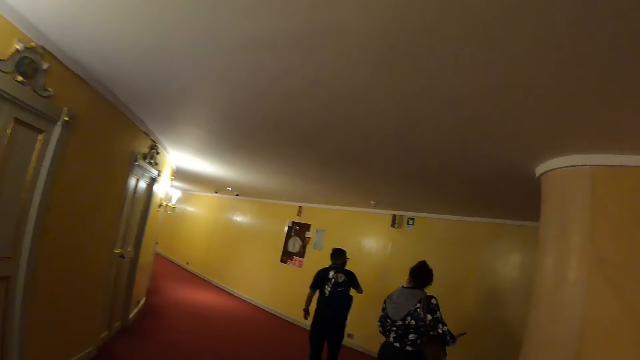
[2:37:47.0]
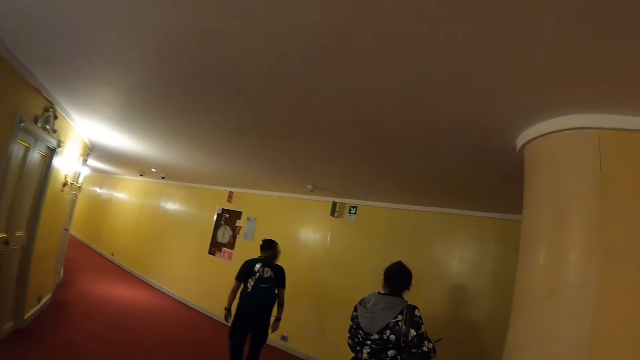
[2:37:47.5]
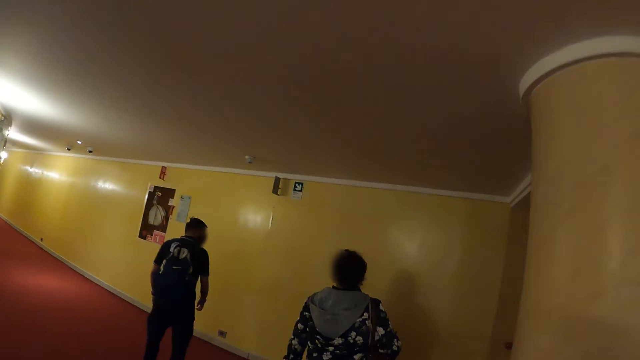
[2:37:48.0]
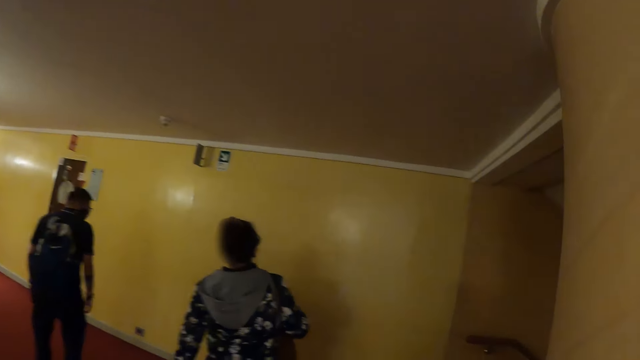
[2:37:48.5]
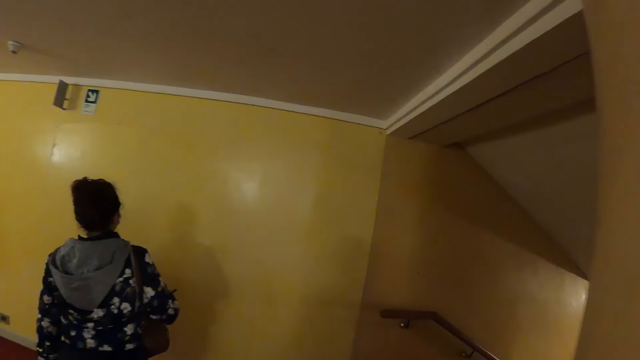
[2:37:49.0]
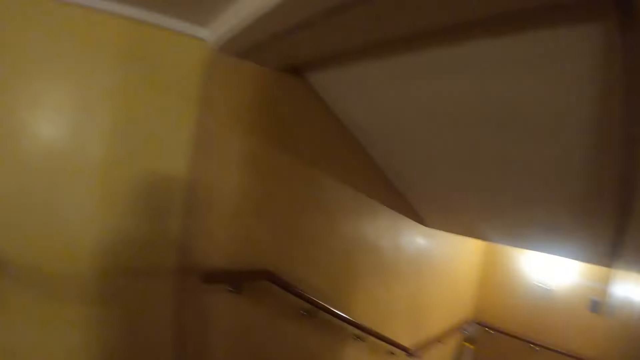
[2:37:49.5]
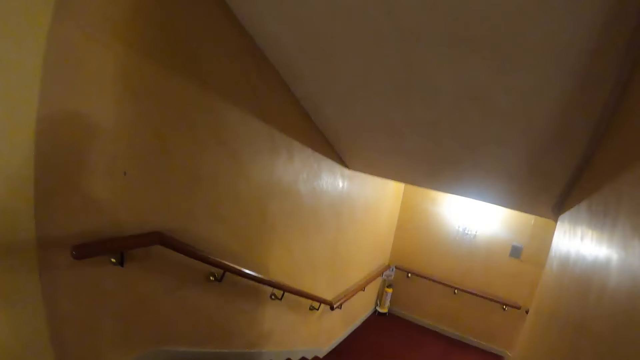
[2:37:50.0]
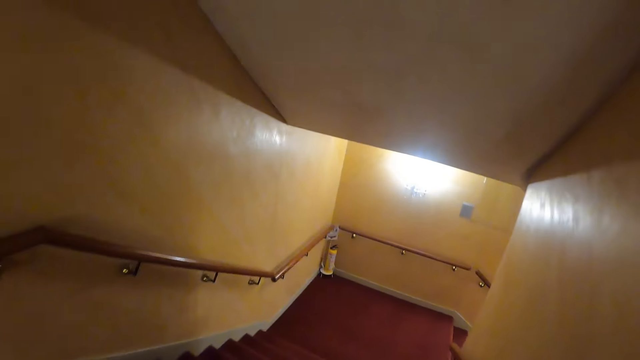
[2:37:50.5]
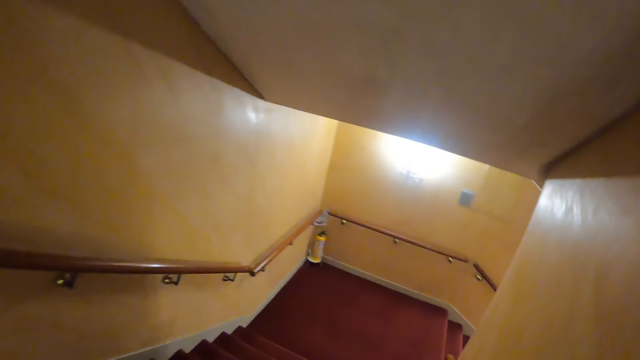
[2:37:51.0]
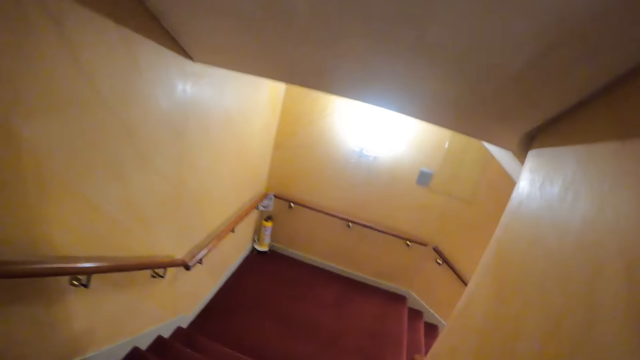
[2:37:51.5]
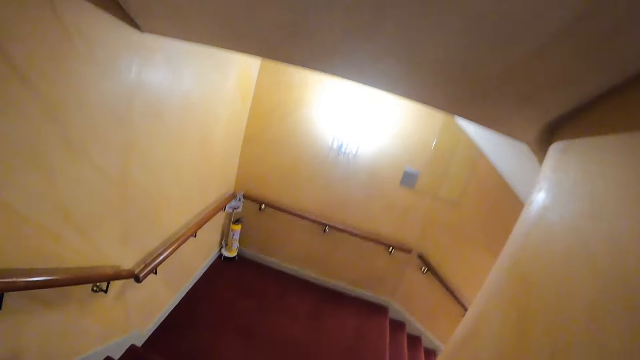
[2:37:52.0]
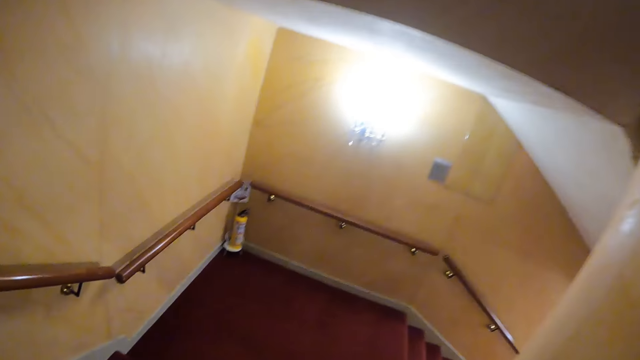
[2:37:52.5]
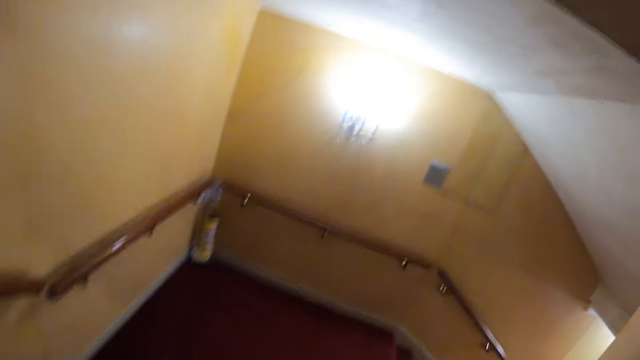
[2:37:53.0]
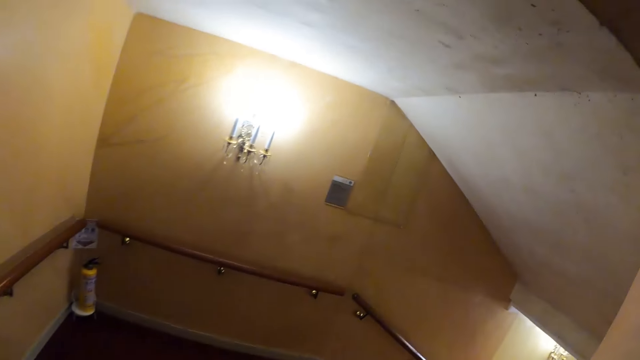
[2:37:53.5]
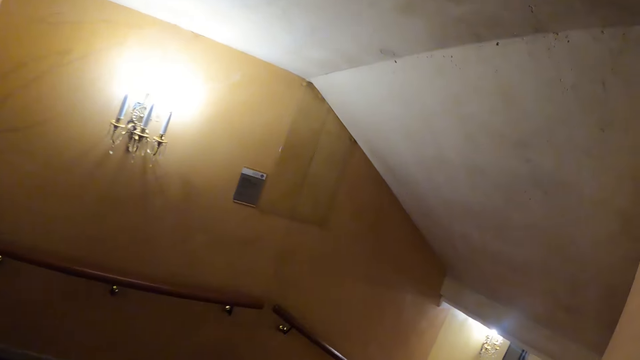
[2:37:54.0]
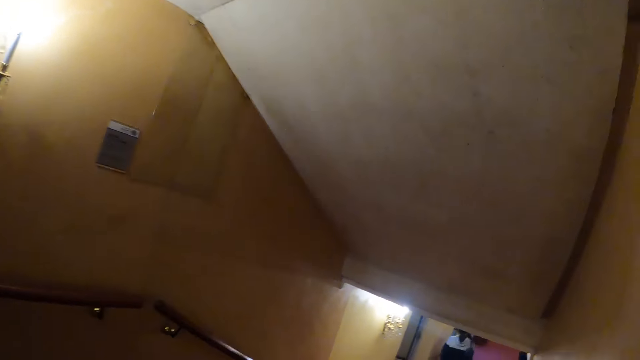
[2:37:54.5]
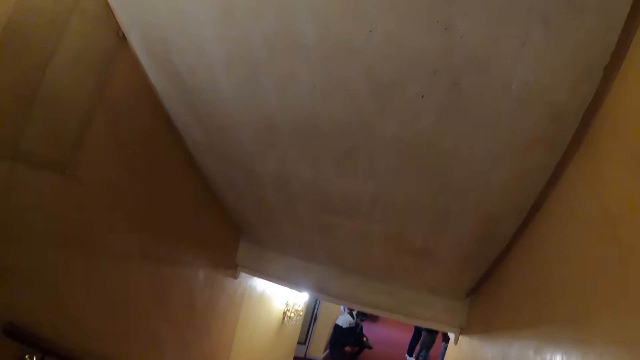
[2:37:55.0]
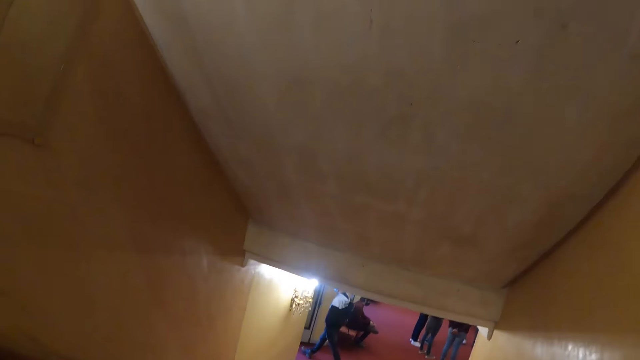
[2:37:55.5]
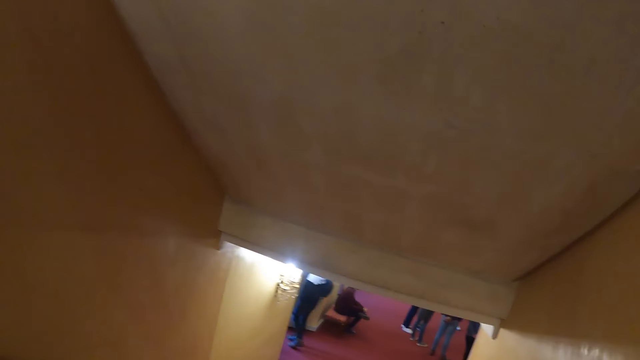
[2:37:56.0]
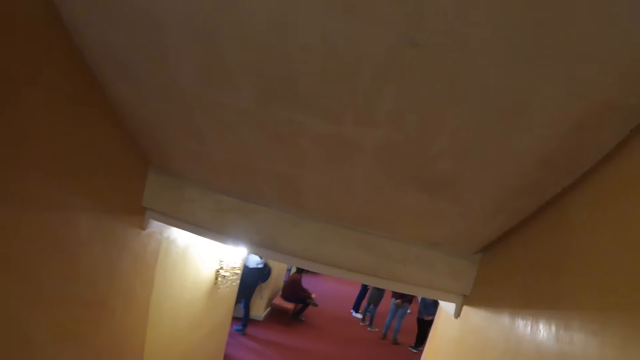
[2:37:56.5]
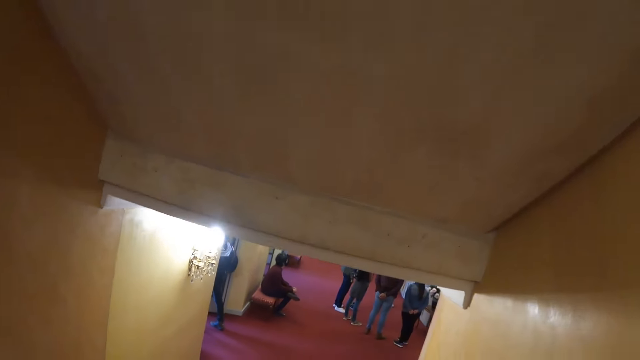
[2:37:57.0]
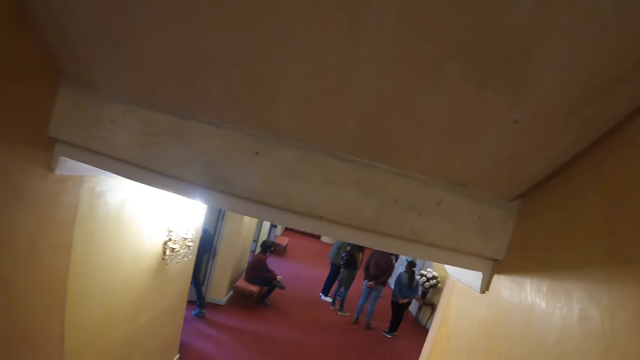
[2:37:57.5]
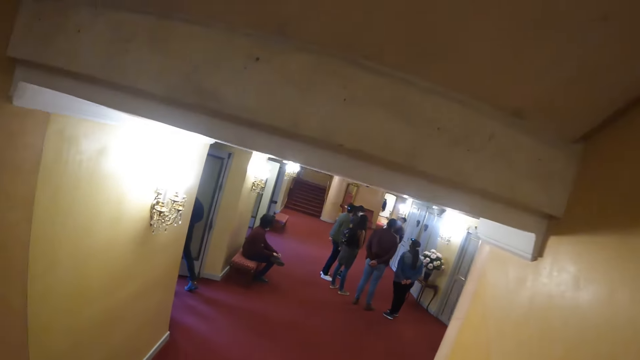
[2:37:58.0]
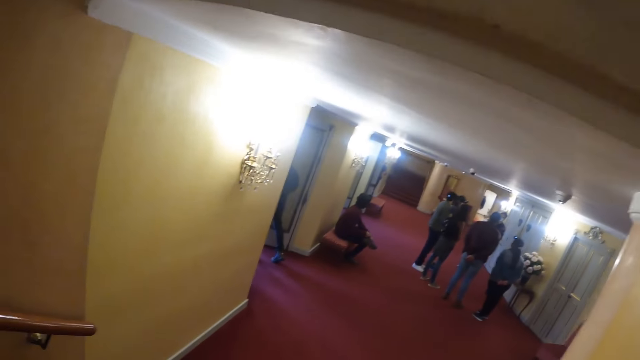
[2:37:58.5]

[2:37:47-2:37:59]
A person stares in the room. The camera wearer walks down the stairs.

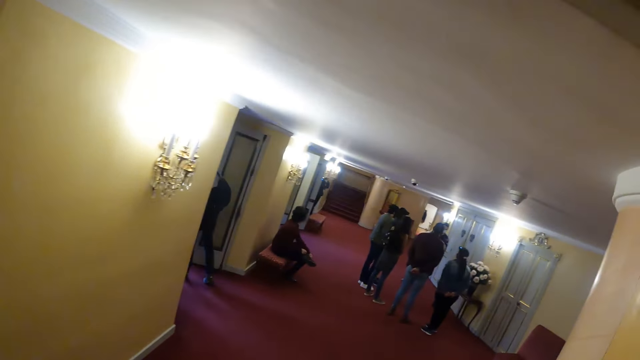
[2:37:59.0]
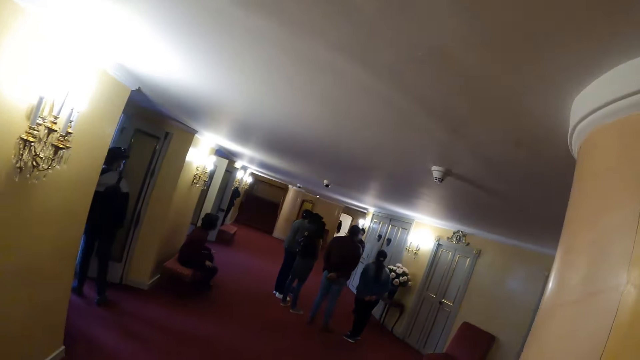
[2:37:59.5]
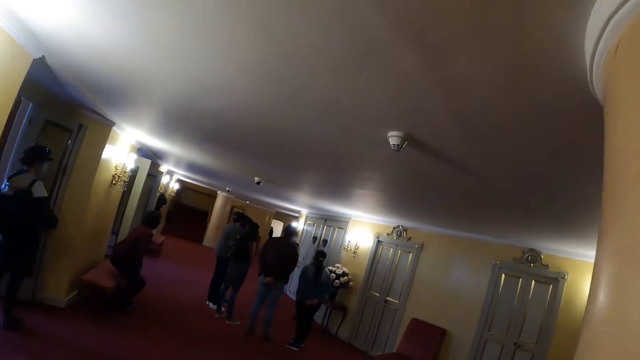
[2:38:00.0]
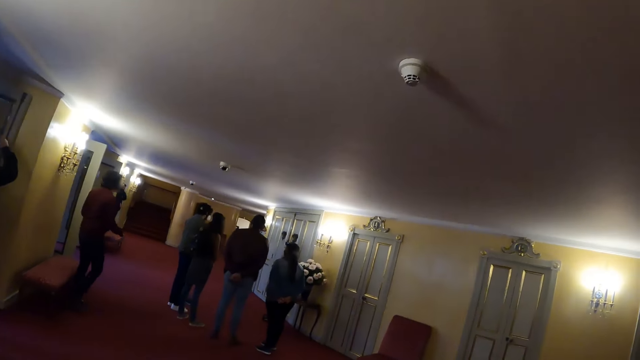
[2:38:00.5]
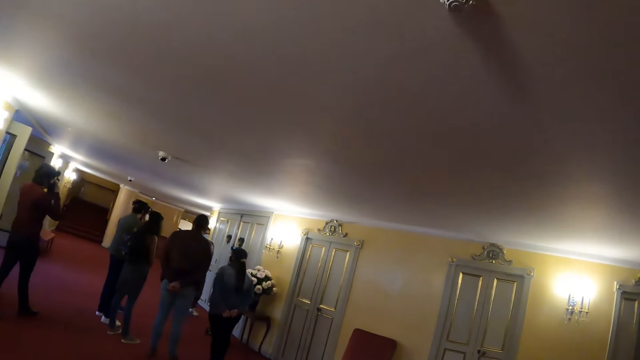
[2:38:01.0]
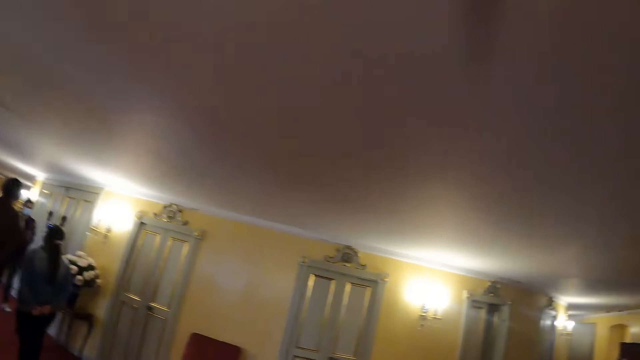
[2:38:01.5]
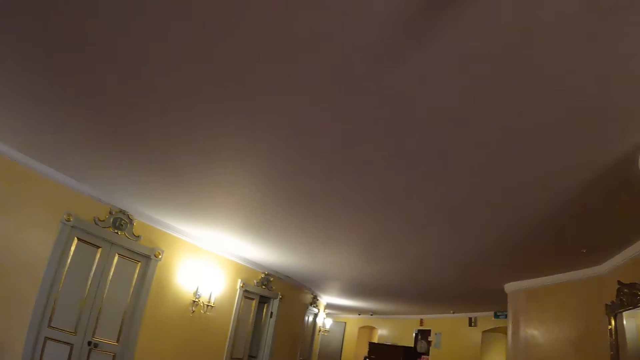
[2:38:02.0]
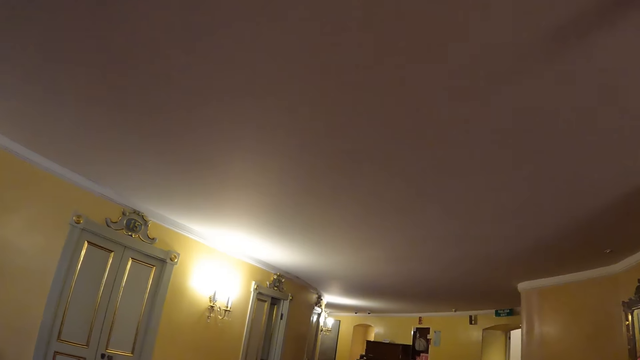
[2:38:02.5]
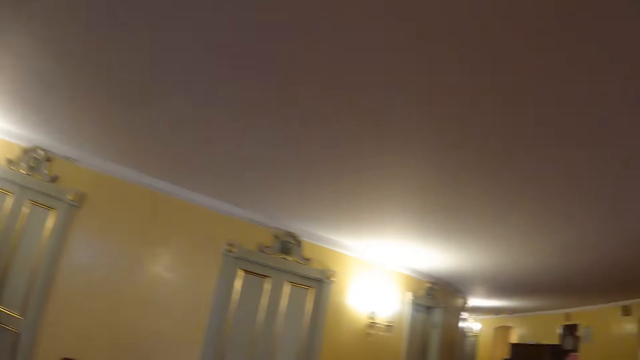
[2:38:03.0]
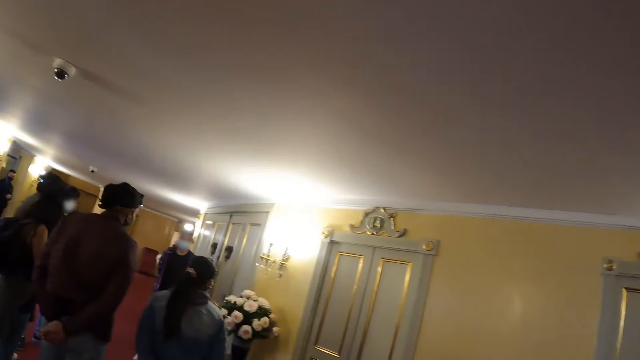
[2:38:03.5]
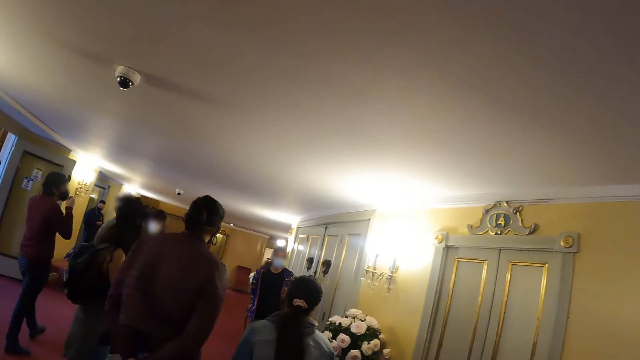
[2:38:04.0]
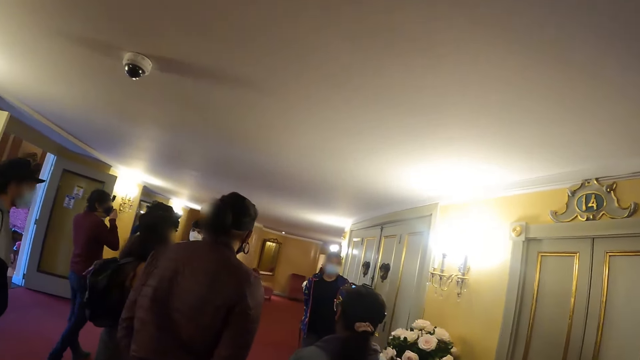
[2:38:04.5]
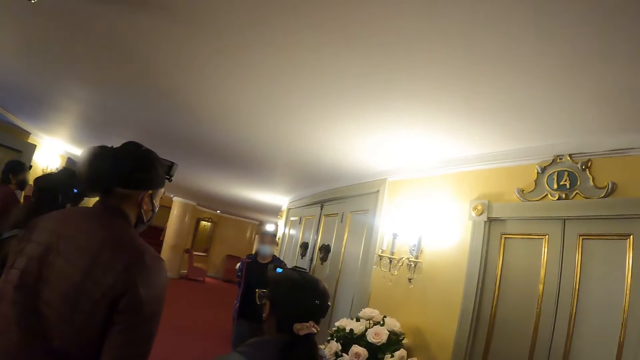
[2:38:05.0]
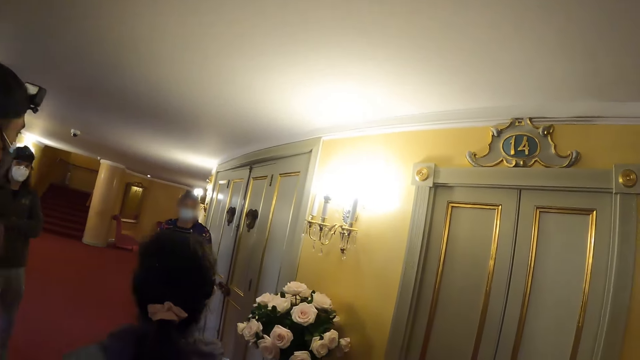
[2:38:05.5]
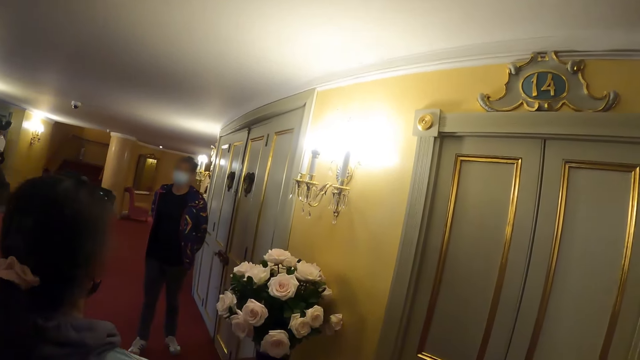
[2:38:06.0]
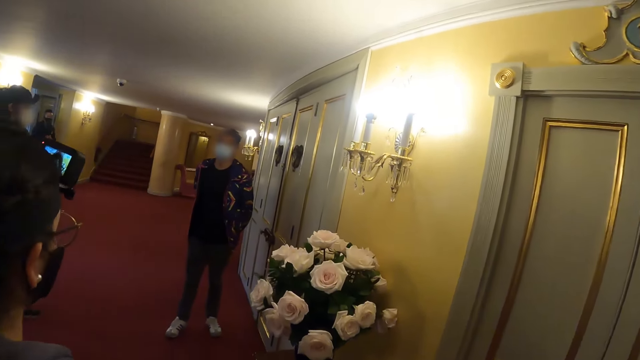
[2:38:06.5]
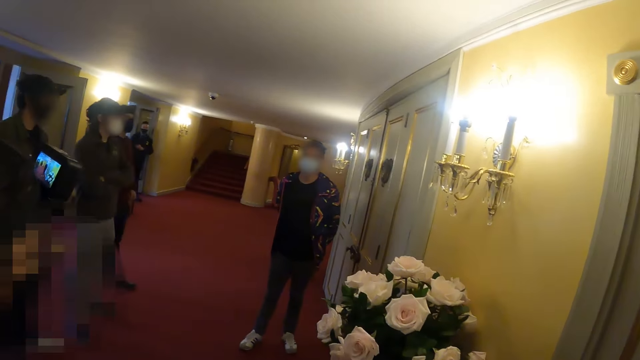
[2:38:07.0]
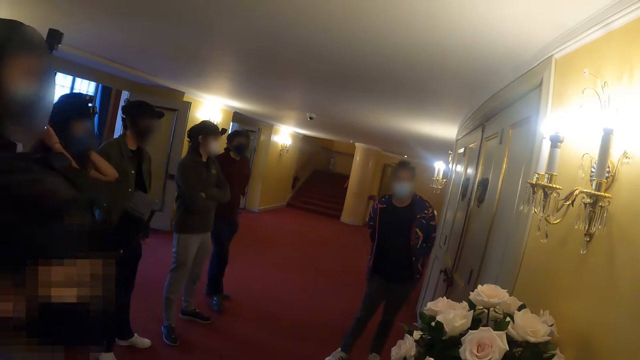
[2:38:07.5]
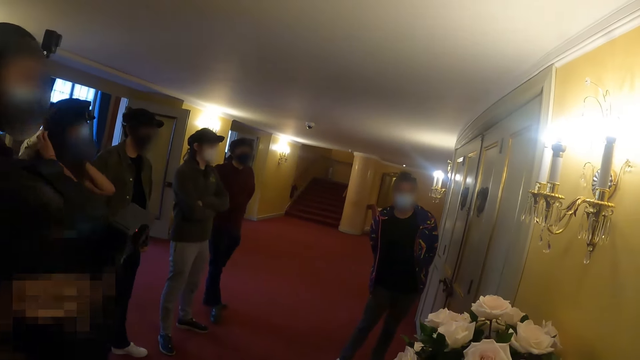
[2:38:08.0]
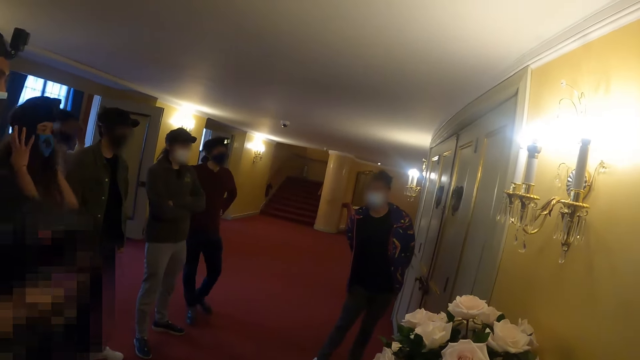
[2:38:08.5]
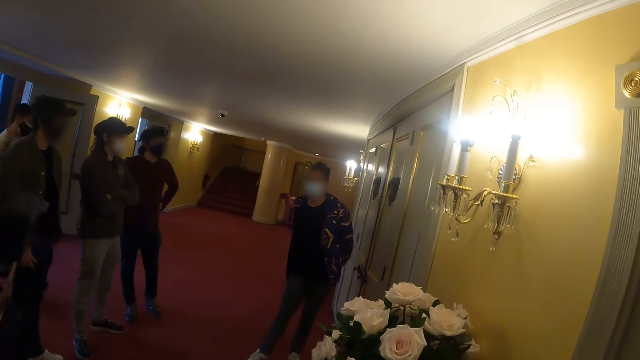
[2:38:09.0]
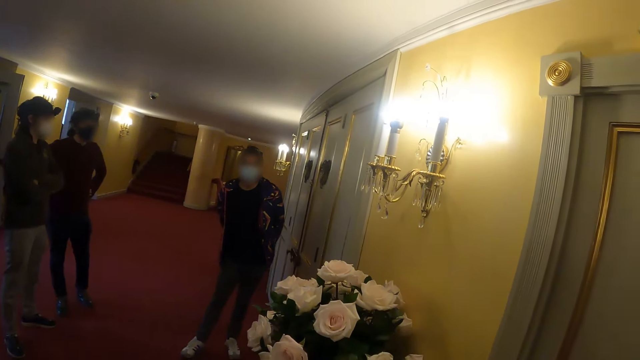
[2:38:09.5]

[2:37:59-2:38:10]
The camera wearer looks around the room. They walk on the corridor and stand.
